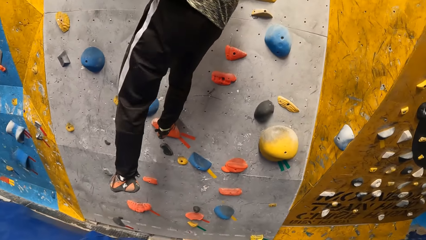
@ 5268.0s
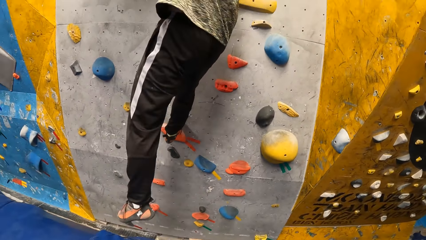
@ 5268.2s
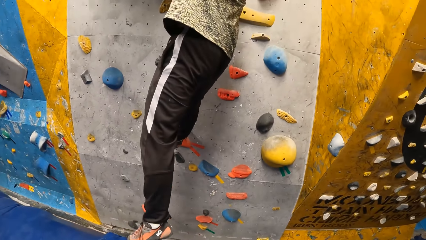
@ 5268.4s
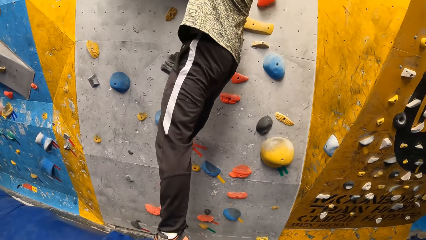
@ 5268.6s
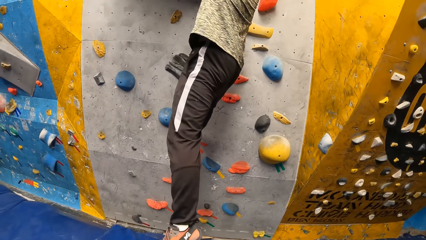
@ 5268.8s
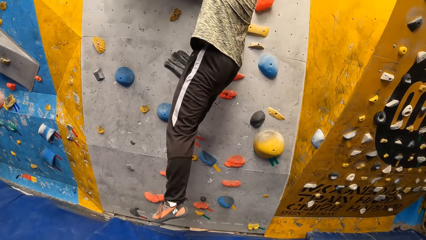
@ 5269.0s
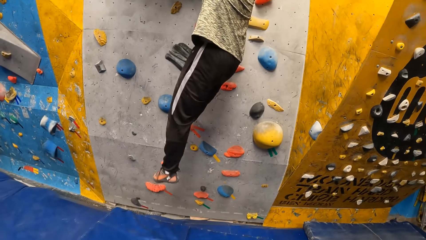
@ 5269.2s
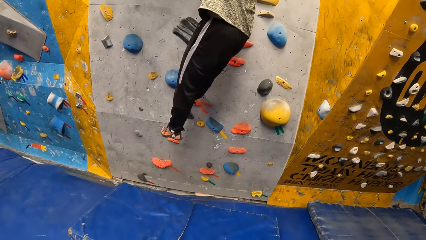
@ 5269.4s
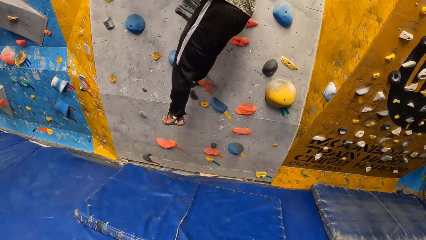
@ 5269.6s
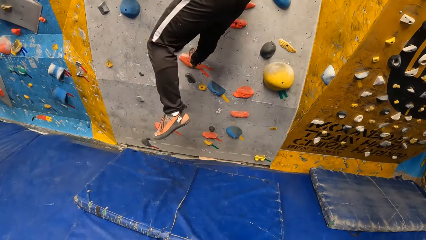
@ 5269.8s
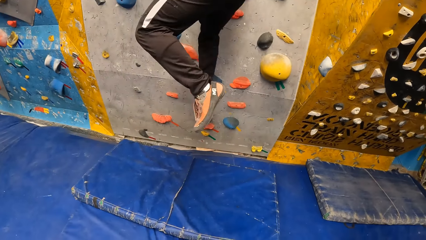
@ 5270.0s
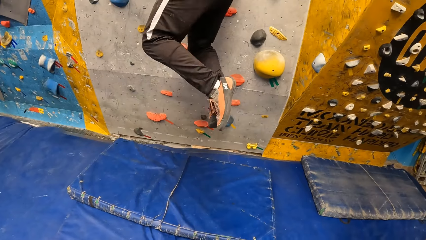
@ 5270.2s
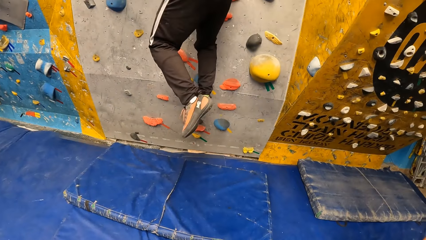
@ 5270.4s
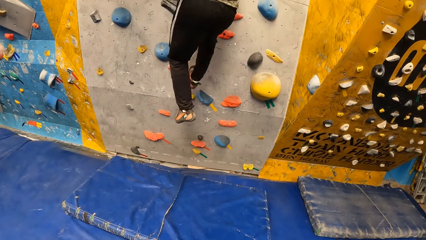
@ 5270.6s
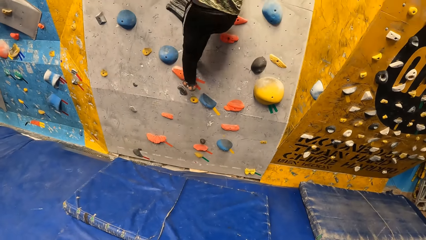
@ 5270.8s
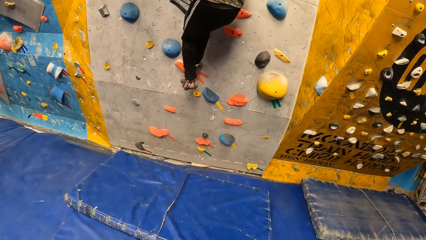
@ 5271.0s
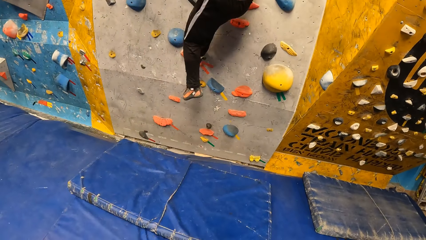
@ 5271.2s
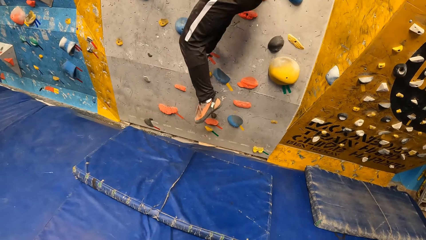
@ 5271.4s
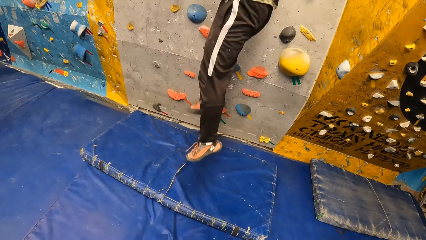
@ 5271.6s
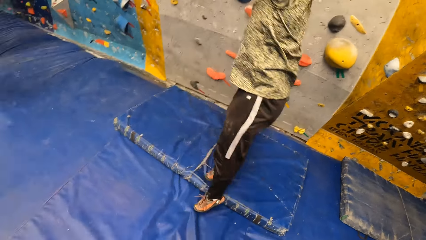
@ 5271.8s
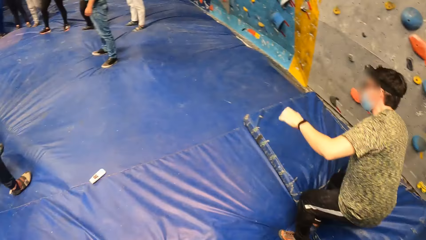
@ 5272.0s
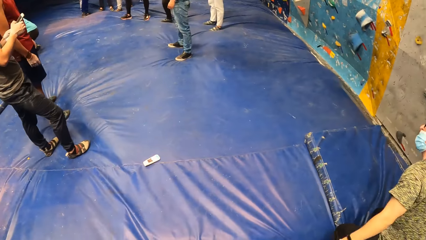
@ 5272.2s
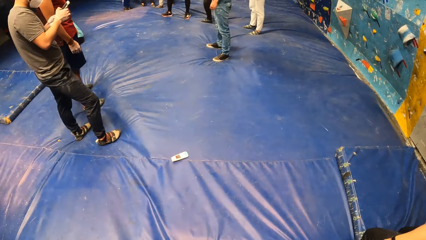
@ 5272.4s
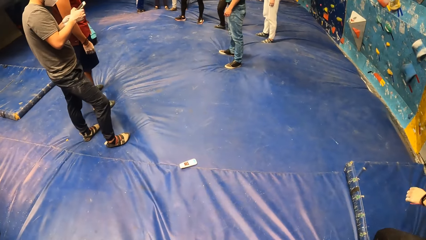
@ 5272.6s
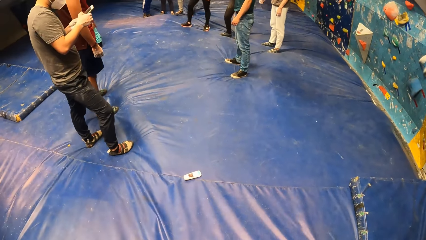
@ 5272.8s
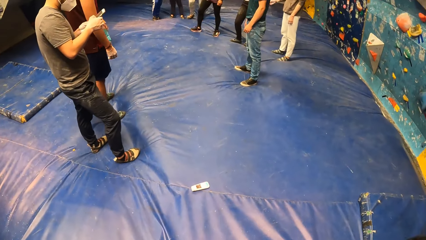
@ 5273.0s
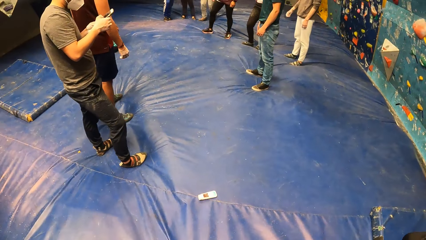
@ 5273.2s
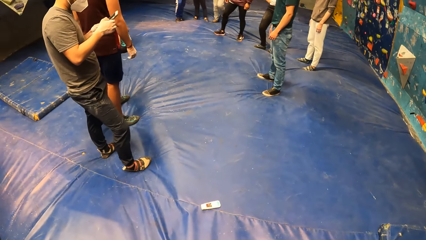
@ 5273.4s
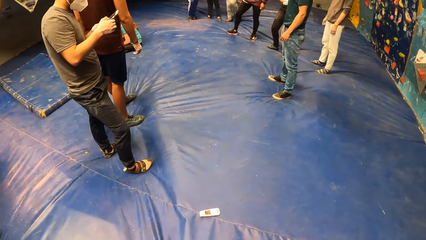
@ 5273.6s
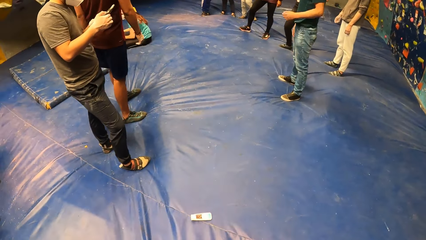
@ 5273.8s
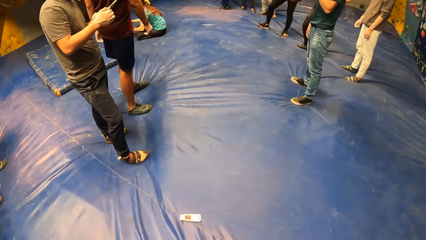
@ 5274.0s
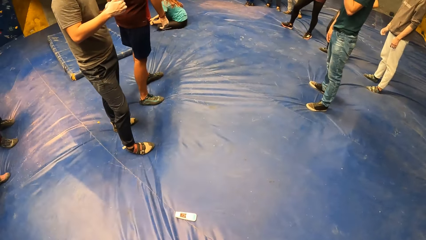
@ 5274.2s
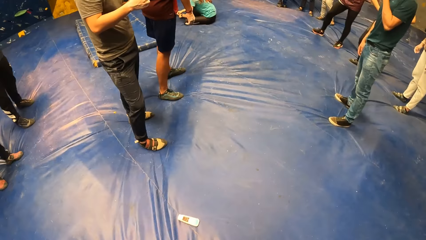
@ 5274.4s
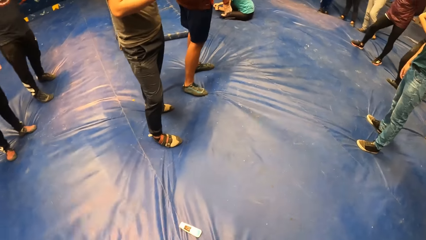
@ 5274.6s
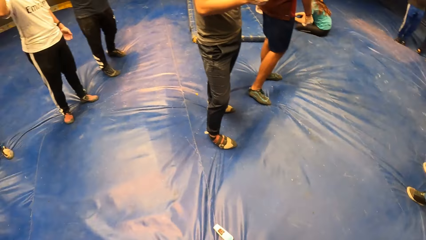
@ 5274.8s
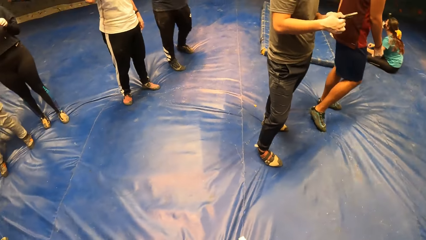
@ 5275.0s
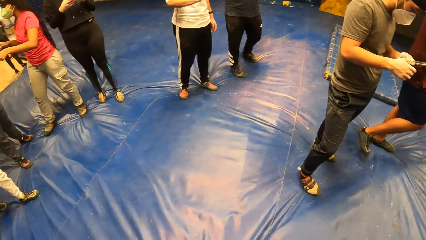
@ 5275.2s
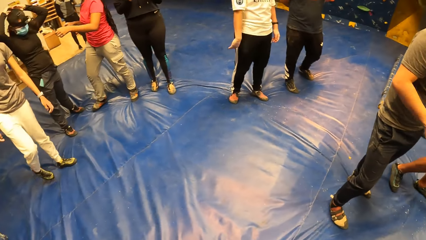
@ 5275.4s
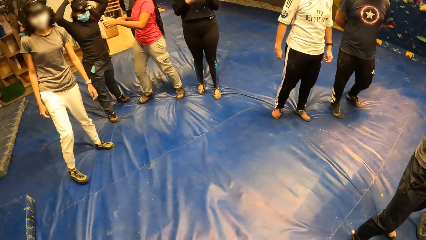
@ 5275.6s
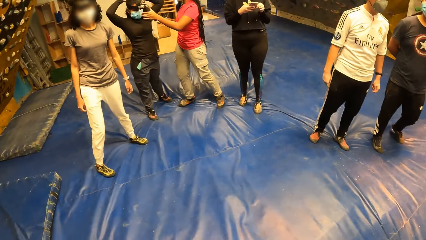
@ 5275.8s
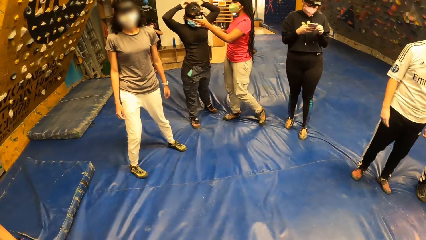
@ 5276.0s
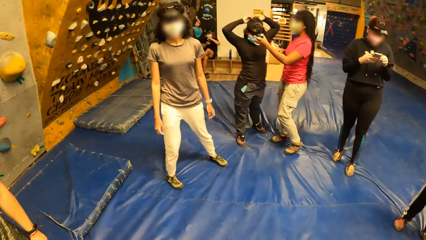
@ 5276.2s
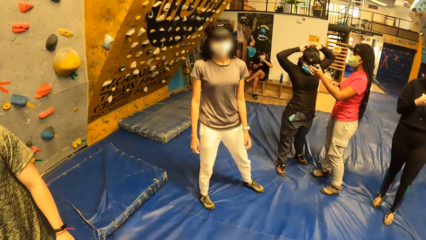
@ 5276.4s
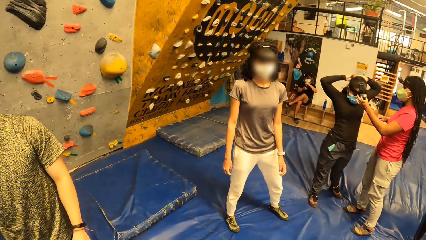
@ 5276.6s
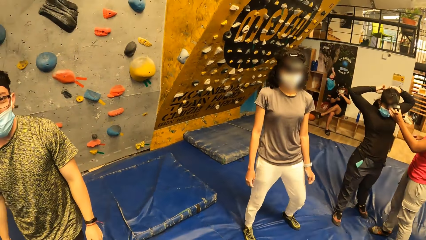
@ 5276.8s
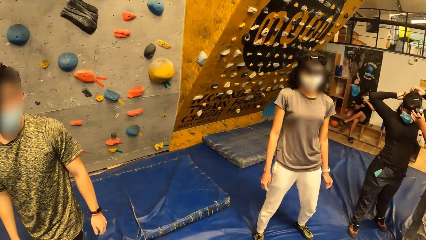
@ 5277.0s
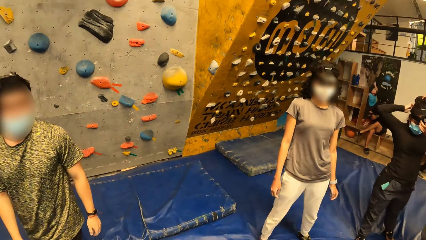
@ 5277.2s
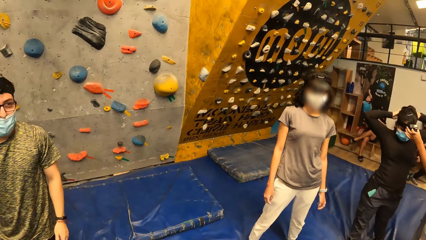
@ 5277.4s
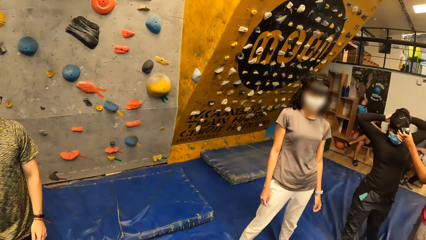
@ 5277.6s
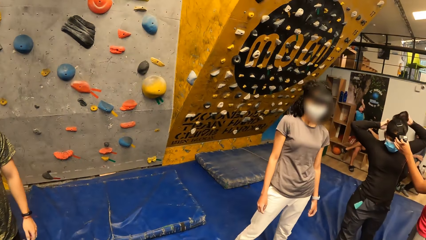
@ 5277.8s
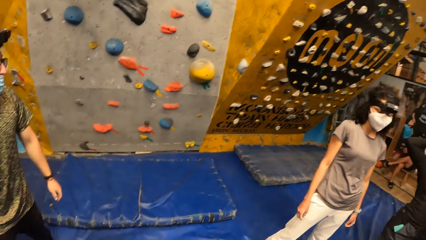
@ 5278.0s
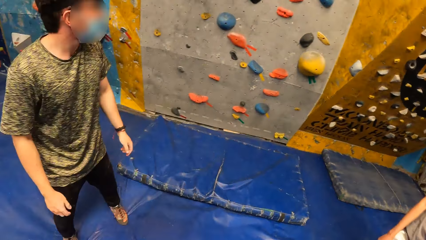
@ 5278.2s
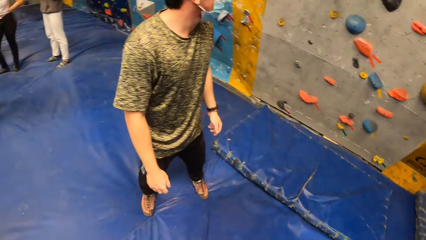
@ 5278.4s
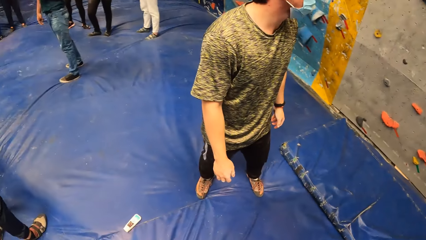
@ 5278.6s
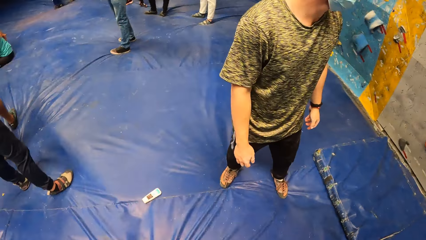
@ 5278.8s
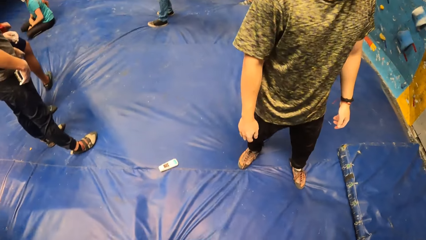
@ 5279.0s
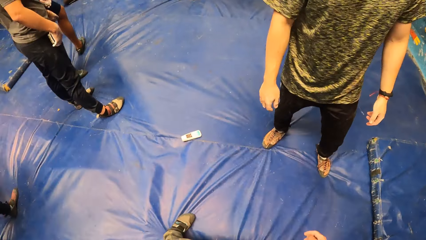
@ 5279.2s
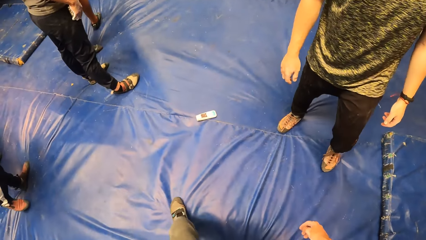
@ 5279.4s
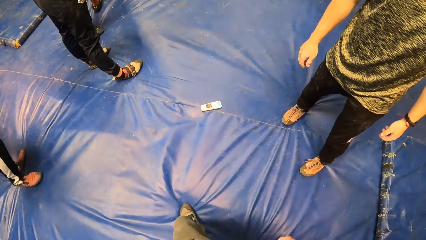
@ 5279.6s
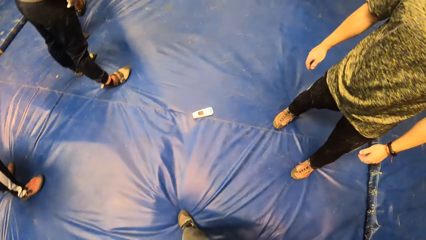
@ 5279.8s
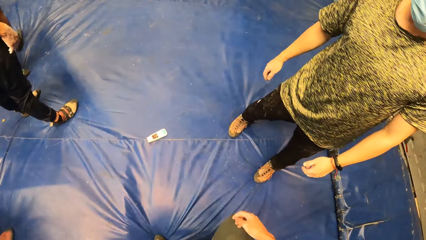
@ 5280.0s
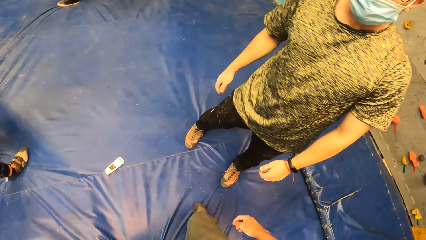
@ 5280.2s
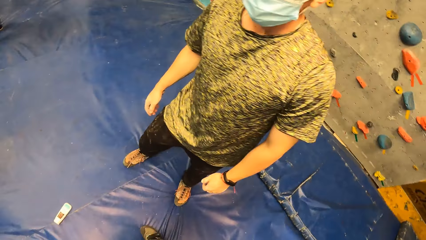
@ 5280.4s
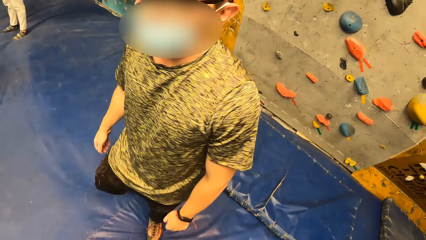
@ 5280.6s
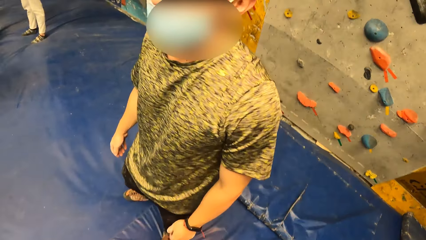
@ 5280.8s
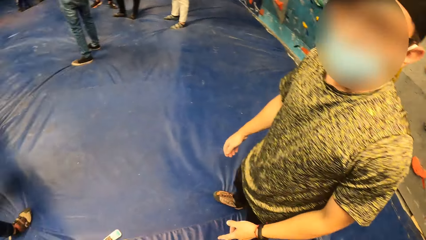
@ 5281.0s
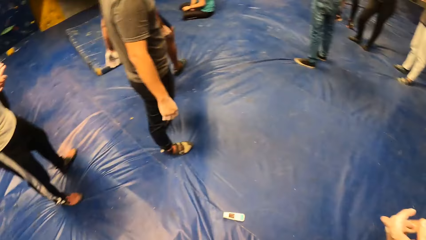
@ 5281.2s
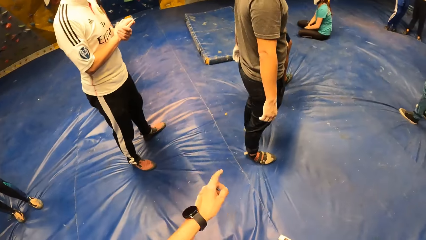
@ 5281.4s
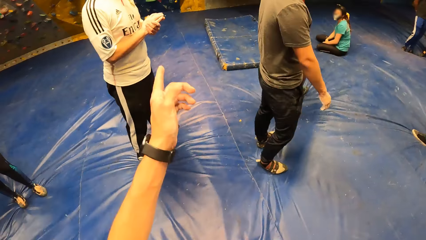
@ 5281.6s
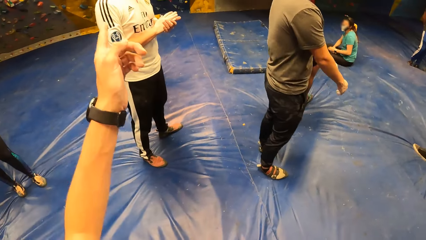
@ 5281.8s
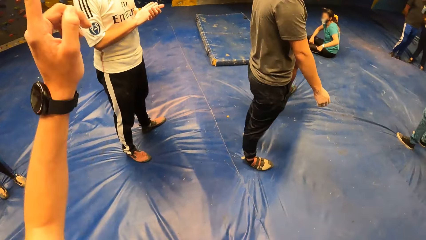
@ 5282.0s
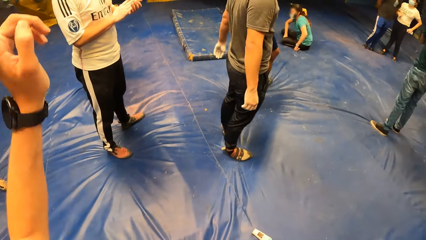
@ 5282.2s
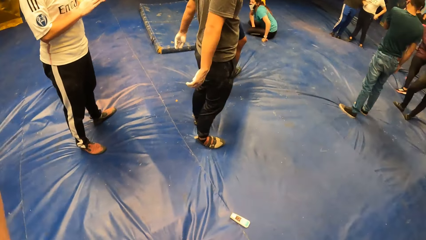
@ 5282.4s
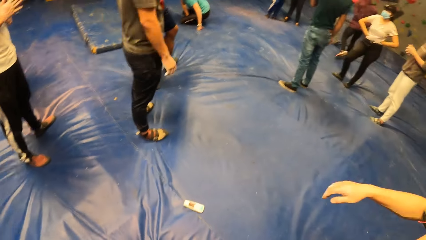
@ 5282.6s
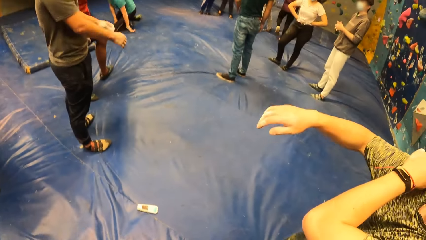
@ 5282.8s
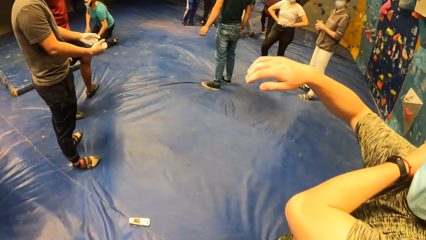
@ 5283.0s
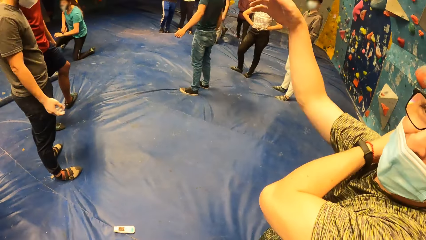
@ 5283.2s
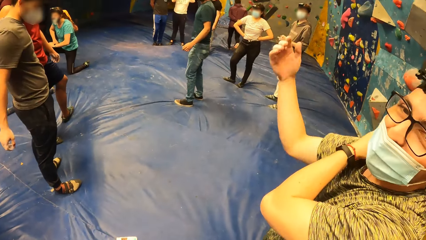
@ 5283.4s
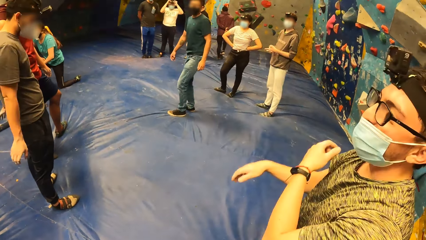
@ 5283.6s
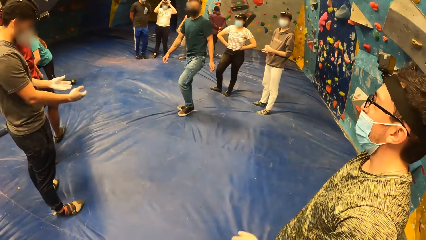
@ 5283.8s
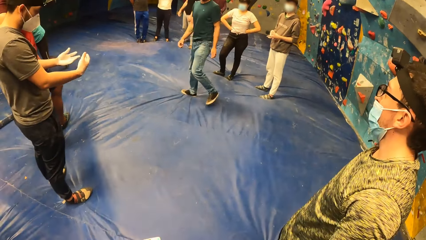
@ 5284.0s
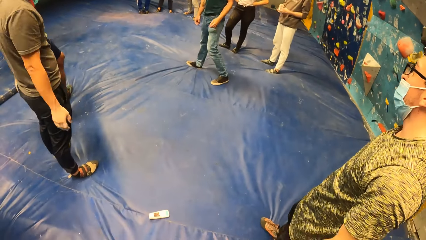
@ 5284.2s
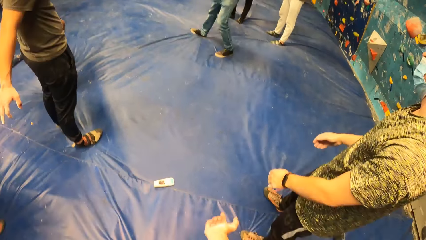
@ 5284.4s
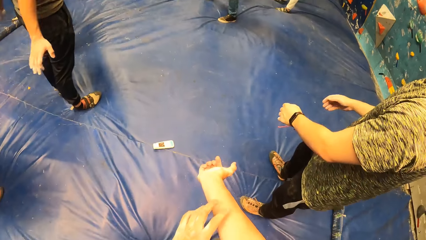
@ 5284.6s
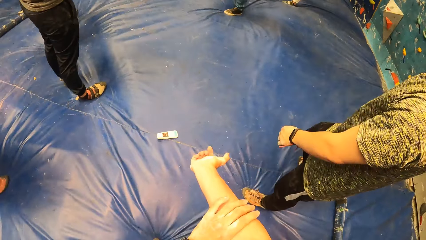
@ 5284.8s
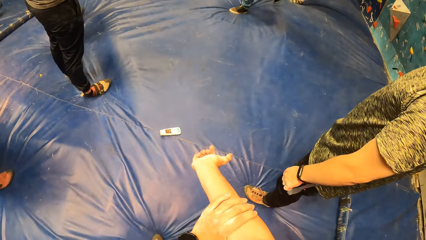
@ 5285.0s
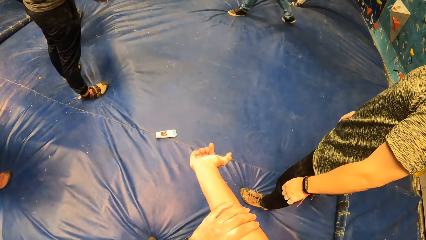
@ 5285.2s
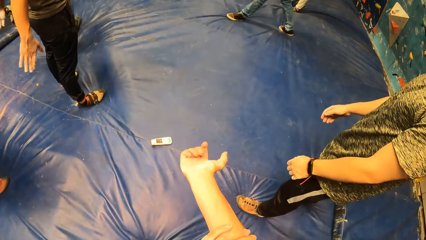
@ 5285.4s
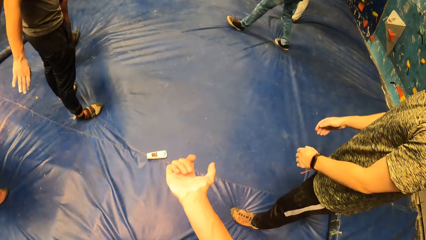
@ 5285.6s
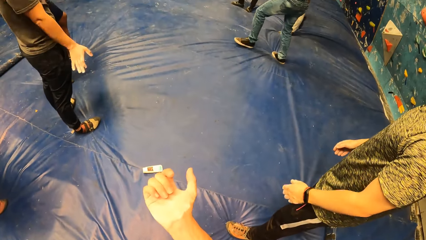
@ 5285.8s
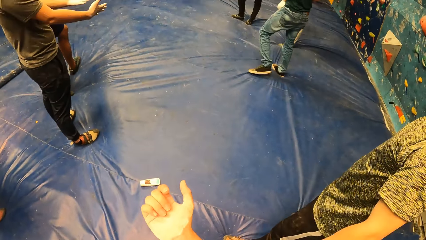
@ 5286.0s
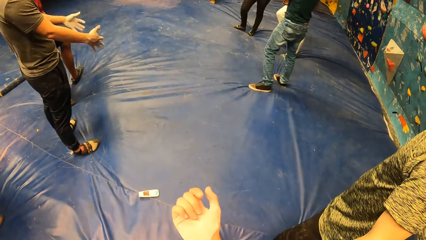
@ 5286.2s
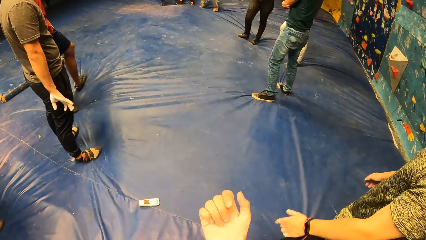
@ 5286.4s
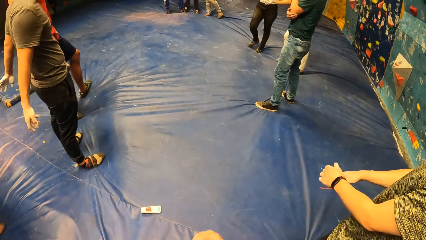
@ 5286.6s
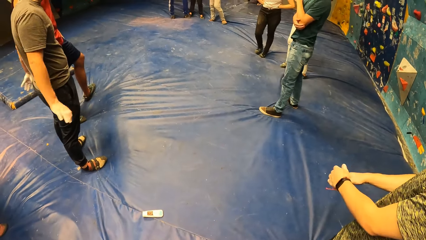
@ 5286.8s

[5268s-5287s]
The man climbs down the boulder wall and jumps from the bouldering wall in the gym to the crashpad. A person scrolls the phone. The camera wearer points to the bouldering wall in the gym with his left hand. He touches his right hand with his left hand.
